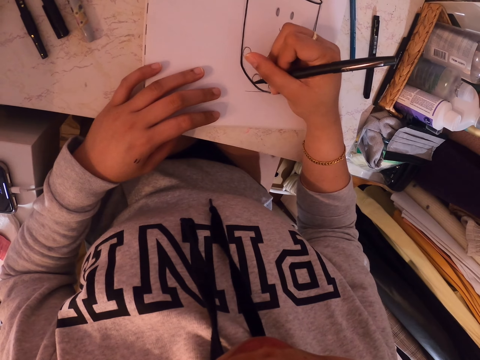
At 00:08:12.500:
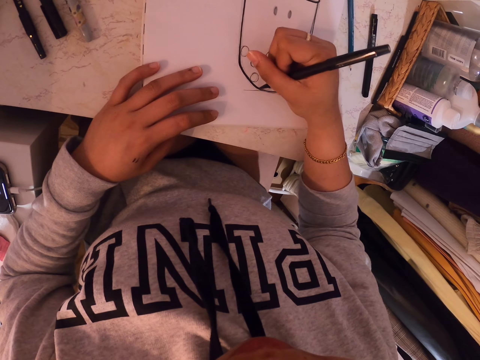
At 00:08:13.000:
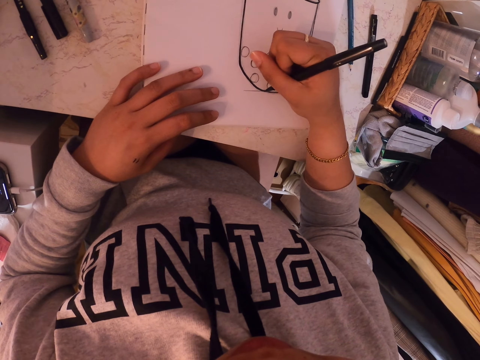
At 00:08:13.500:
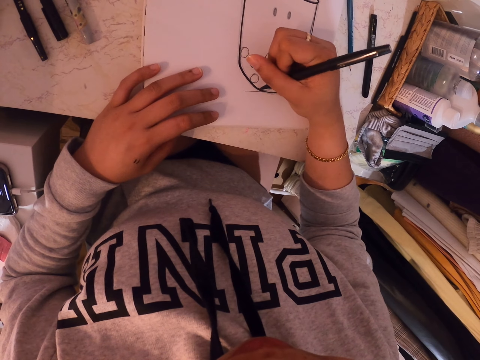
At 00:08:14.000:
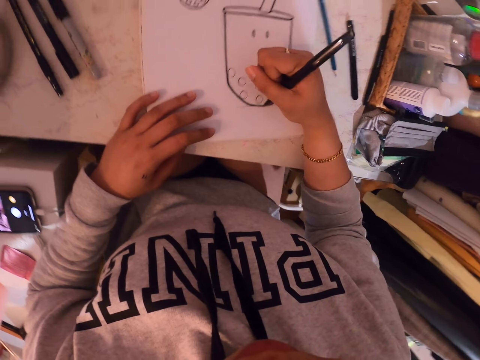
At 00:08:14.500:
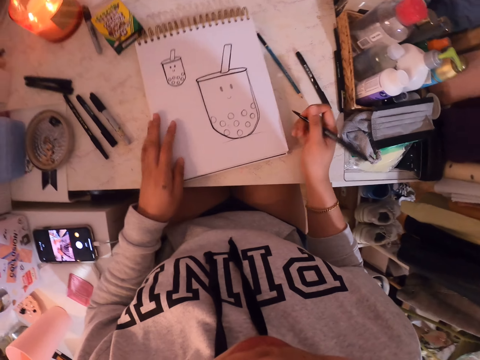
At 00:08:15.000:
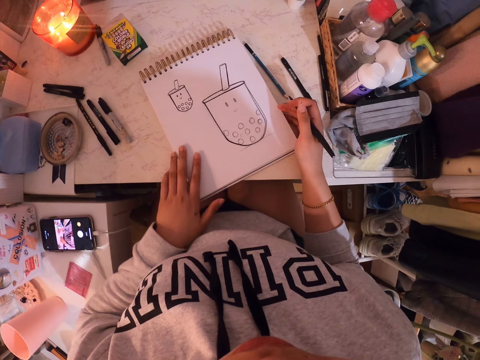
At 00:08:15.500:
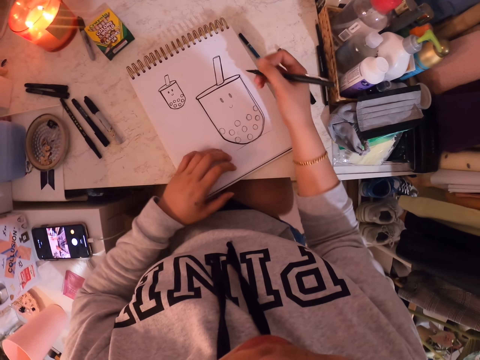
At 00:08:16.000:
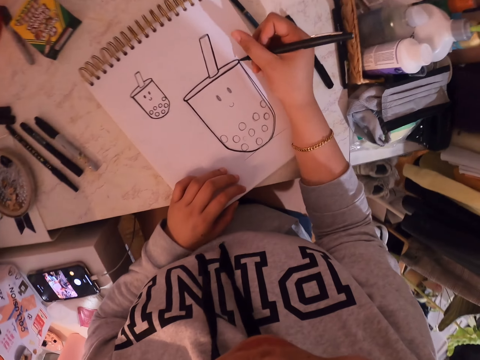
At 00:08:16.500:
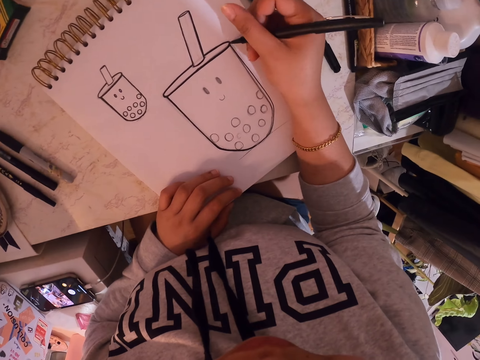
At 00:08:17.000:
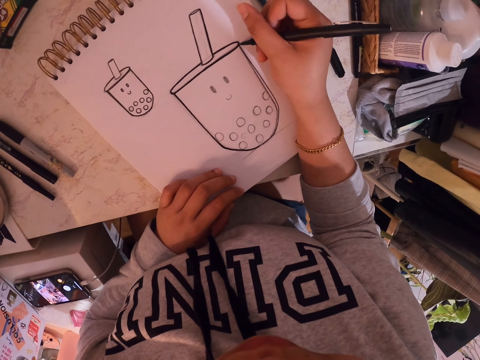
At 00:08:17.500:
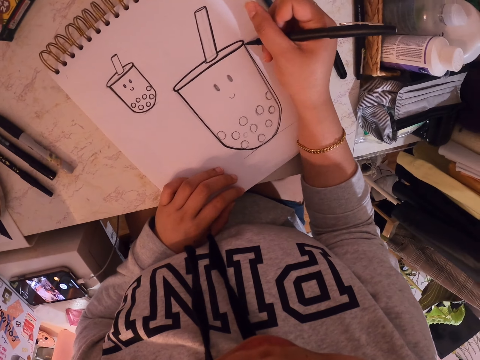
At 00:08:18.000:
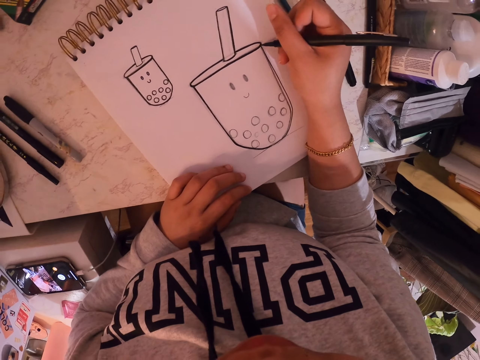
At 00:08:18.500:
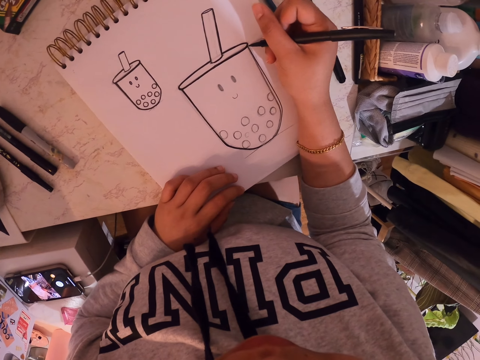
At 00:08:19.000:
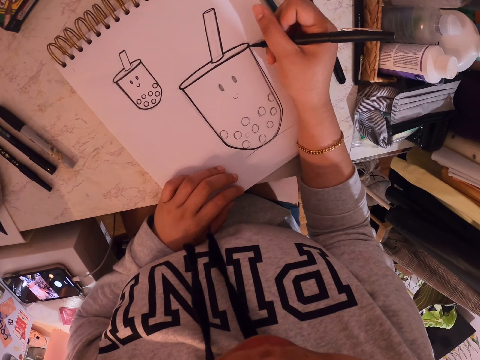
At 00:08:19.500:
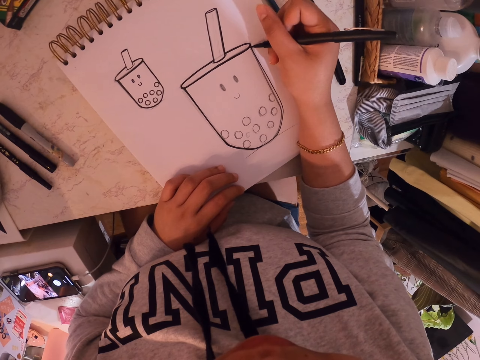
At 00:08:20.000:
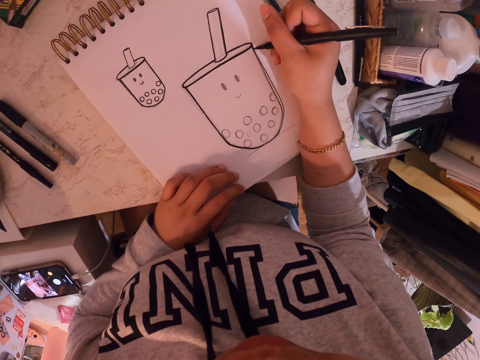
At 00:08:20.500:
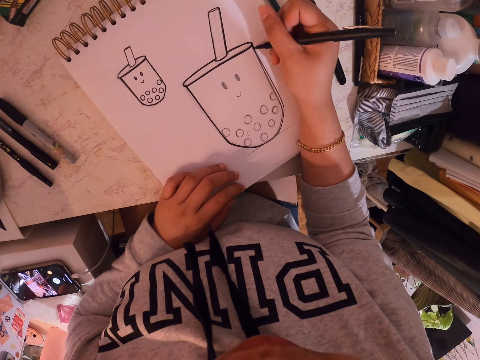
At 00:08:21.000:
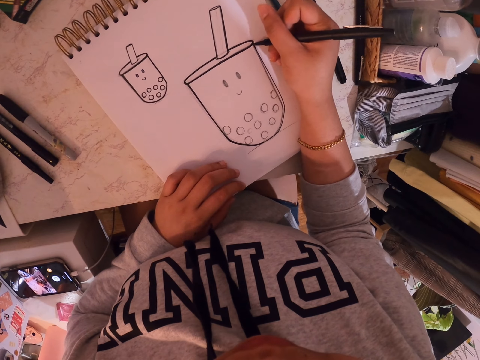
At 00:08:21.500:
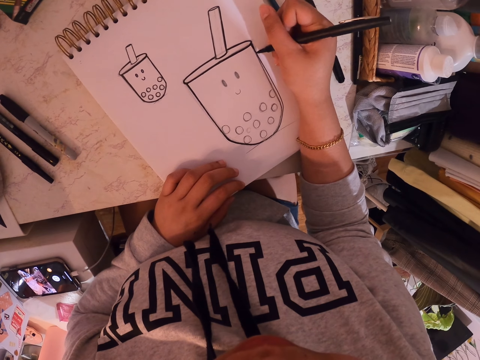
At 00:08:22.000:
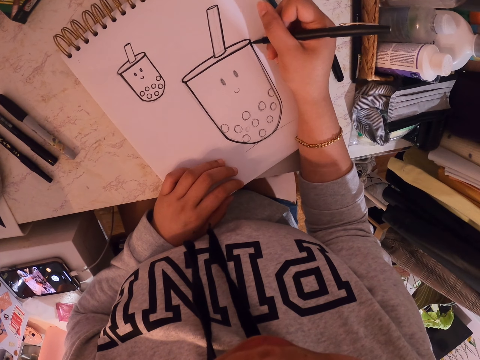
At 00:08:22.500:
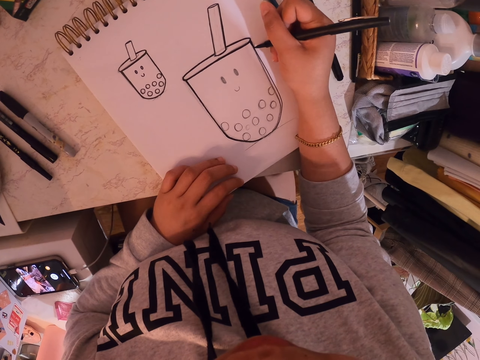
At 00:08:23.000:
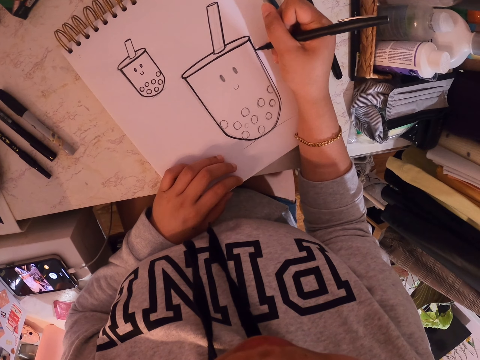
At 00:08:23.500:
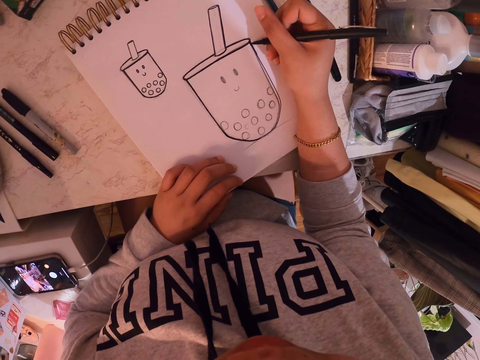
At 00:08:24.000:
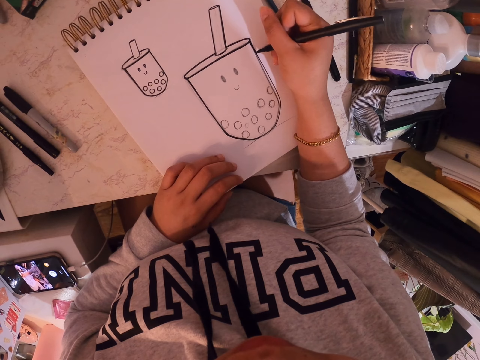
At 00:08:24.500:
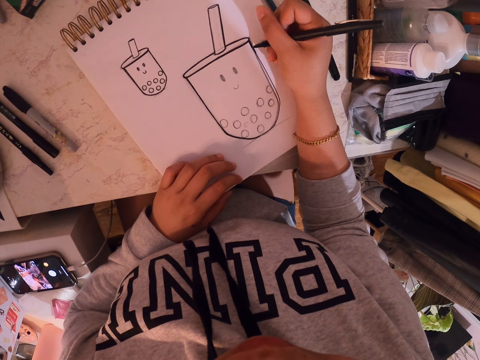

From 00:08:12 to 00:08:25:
The camera wearer adjusts the drawing book on the table. They paint a drawing on the art book with a paint pen.

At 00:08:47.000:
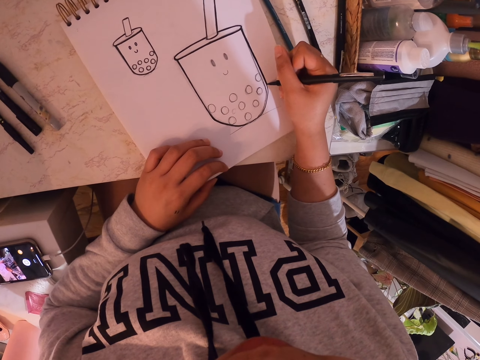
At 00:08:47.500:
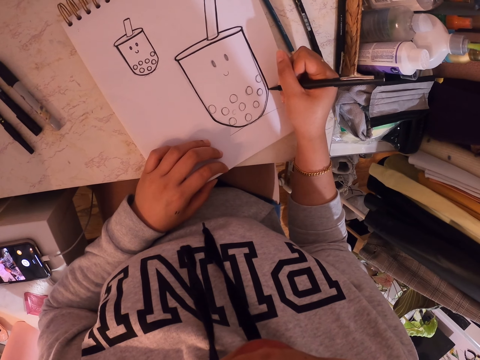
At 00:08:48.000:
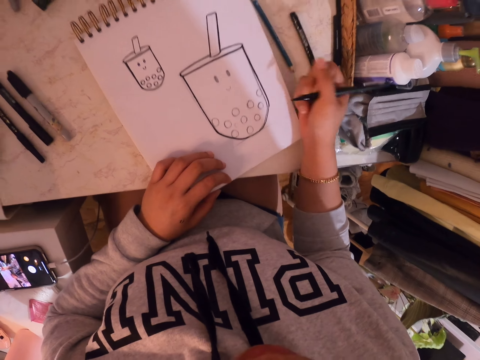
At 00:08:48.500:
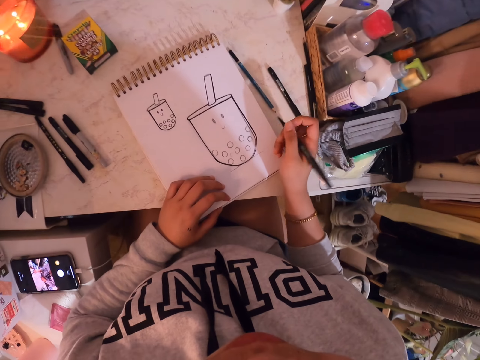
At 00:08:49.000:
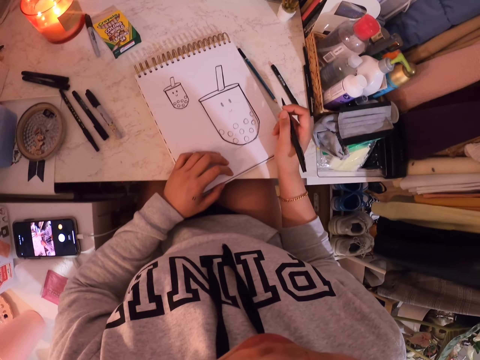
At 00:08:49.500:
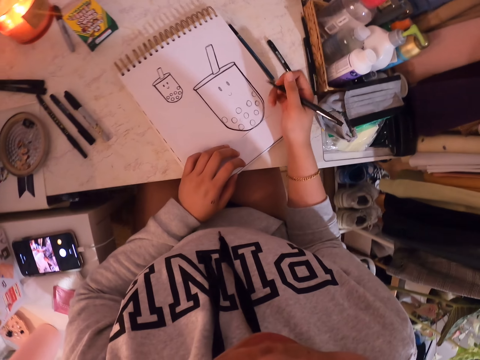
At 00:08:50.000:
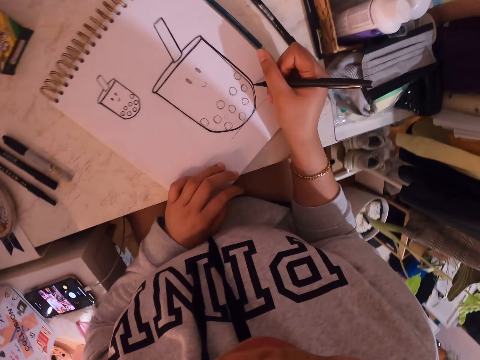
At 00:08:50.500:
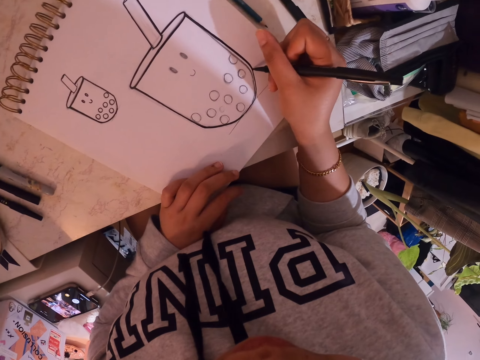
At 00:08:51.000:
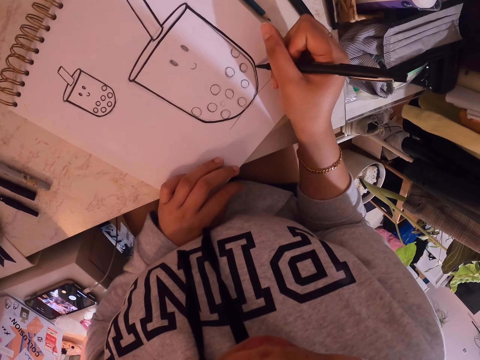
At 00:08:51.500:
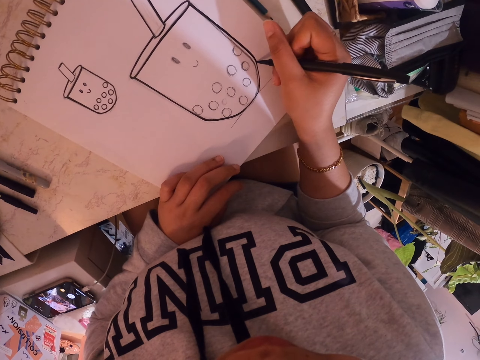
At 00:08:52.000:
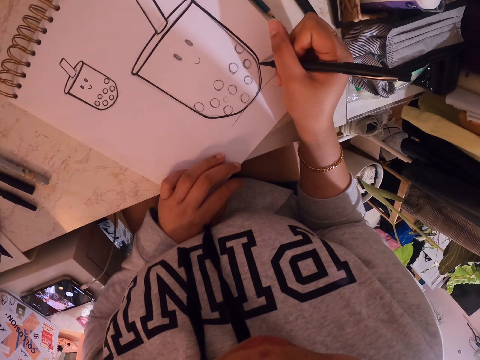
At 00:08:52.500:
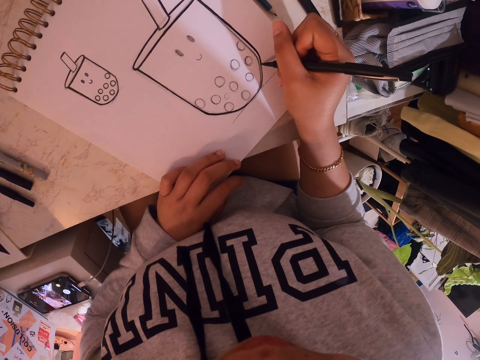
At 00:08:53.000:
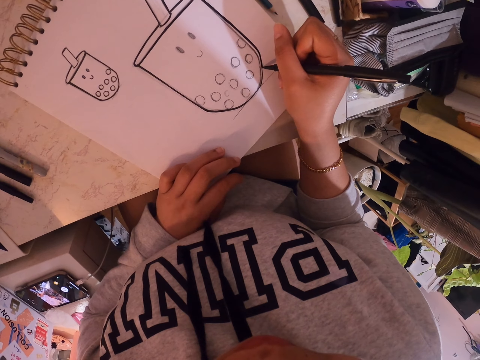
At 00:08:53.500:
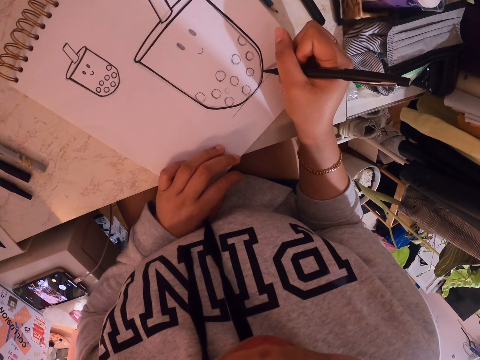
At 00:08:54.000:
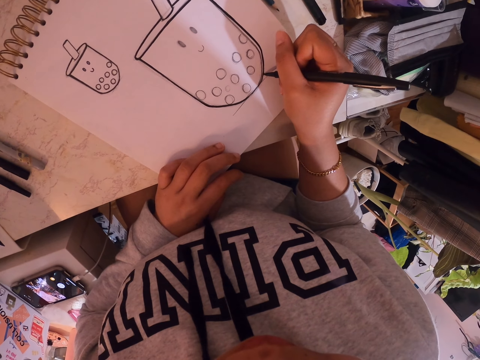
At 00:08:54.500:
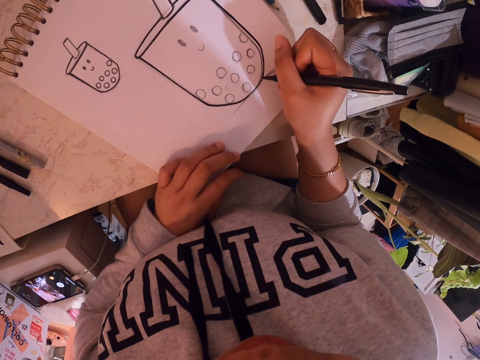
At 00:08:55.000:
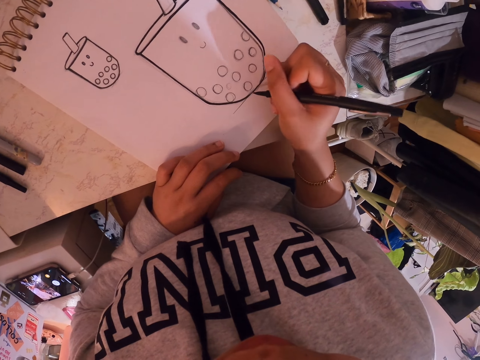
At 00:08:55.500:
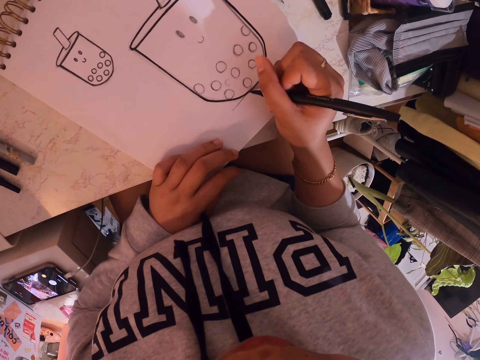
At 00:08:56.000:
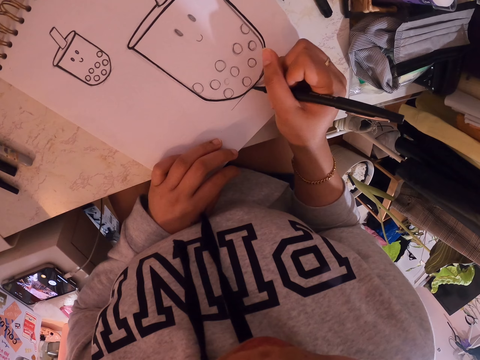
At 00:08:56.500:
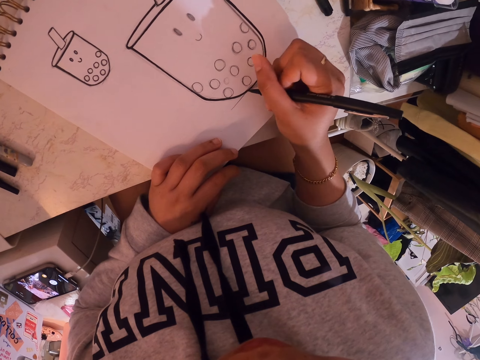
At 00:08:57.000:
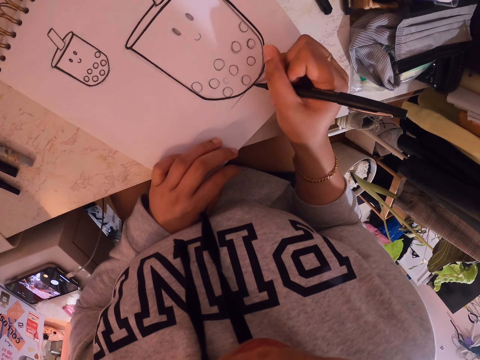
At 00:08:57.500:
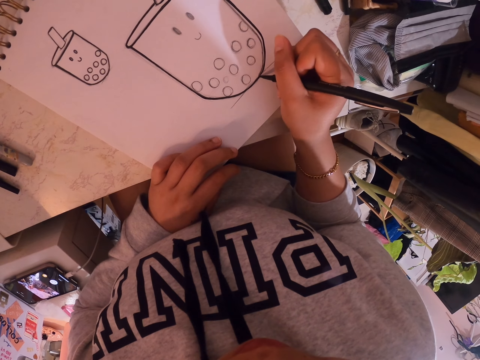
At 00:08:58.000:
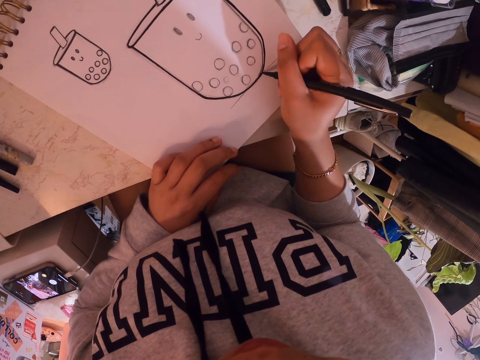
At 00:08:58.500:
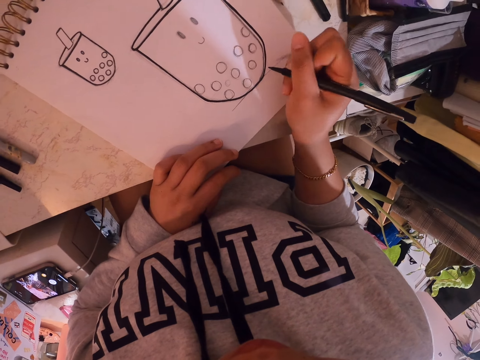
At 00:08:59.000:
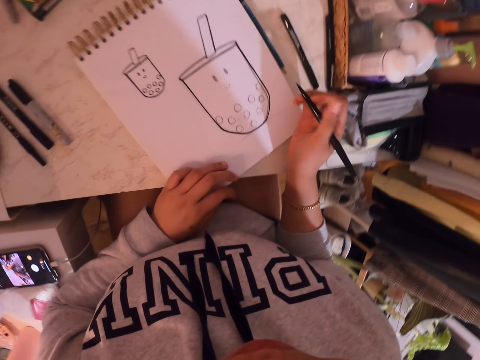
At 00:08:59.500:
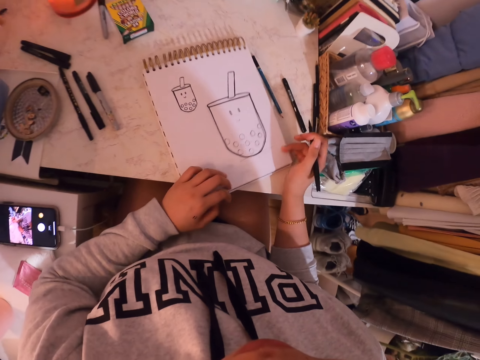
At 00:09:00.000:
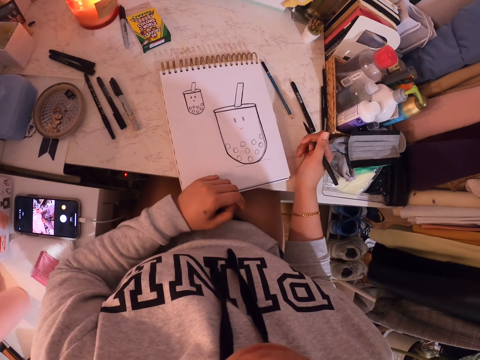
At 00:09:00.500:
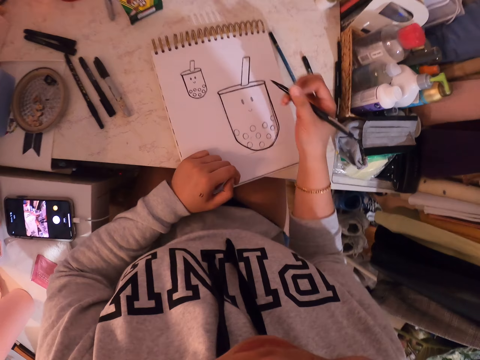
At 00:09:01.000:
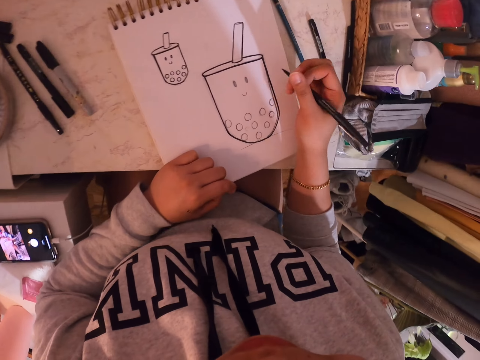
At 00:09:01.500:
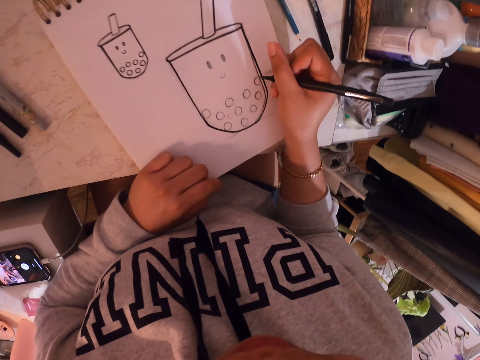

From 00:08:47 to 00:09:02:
The camera wearer stares at the drawing. They adjust the book on the table. They draw on the art book. They stare at the drawing. They adjust the drawing book on the table.
